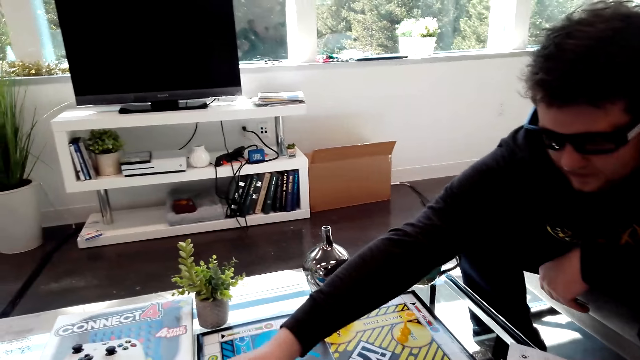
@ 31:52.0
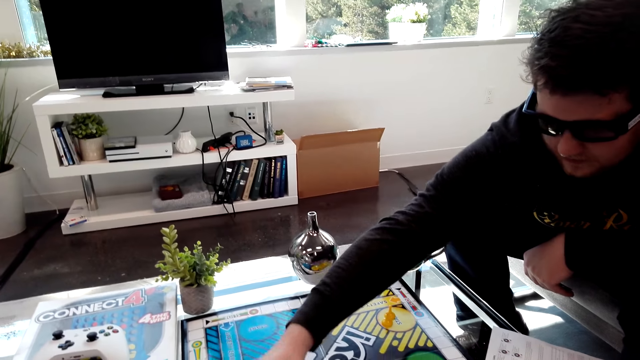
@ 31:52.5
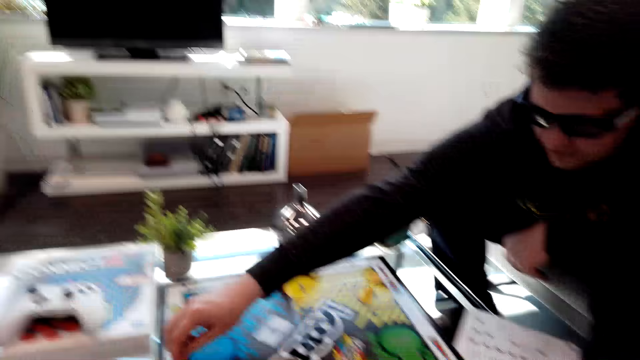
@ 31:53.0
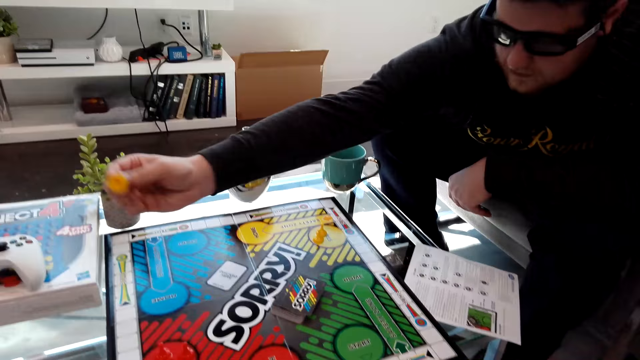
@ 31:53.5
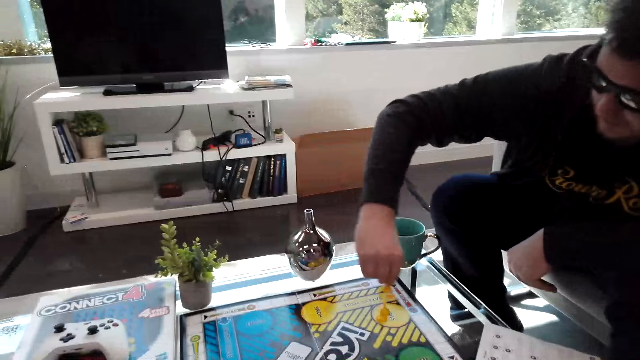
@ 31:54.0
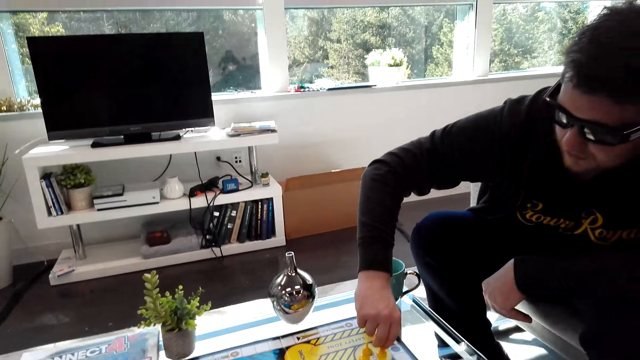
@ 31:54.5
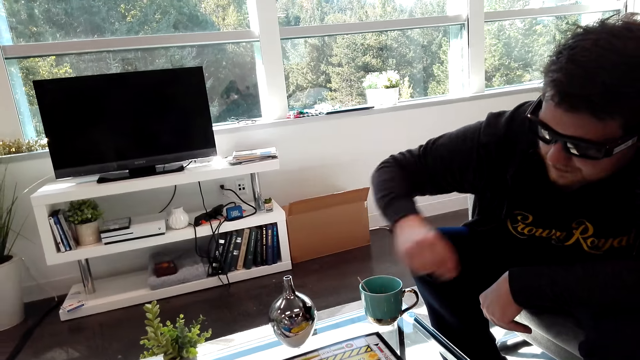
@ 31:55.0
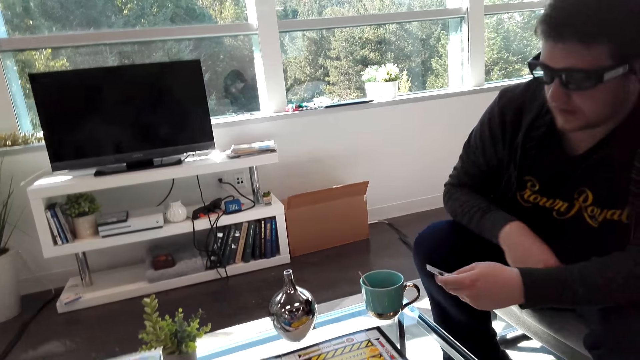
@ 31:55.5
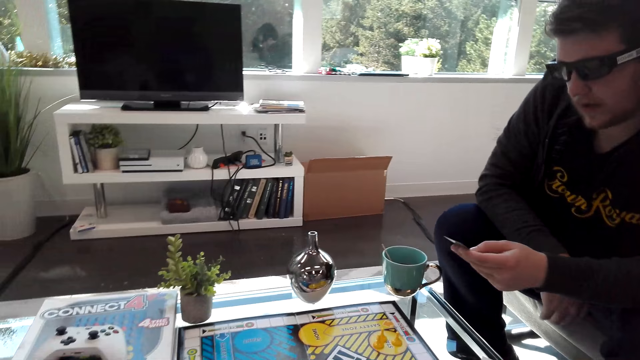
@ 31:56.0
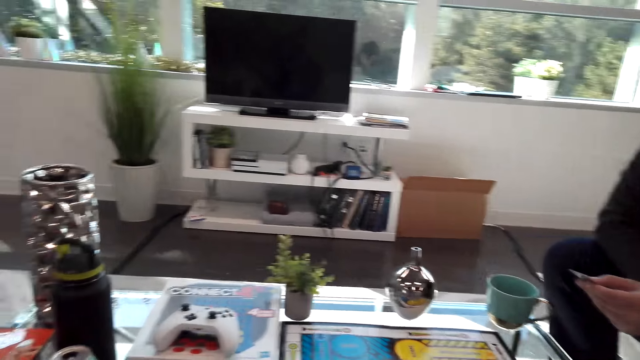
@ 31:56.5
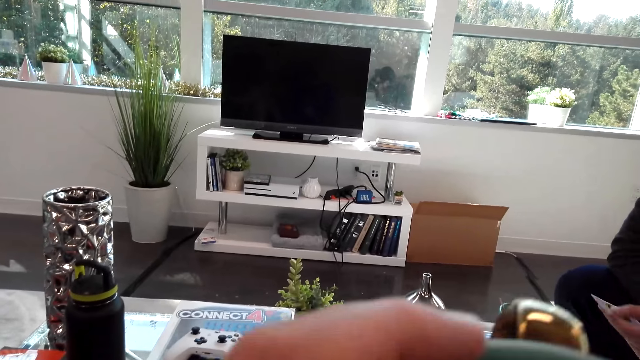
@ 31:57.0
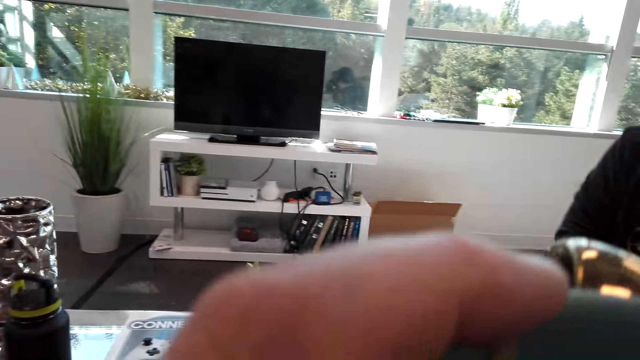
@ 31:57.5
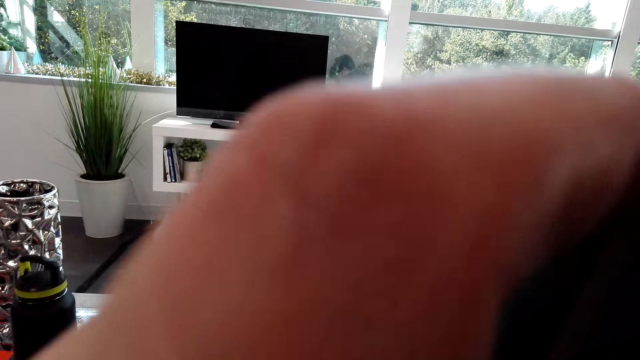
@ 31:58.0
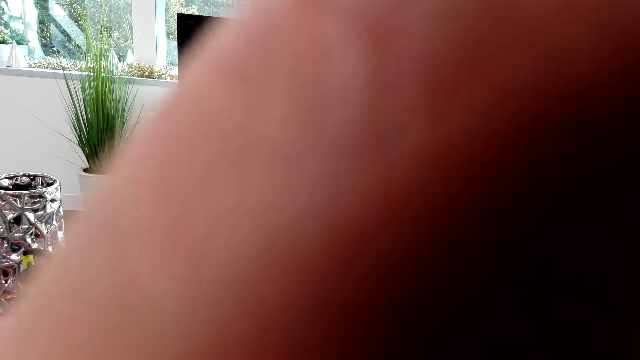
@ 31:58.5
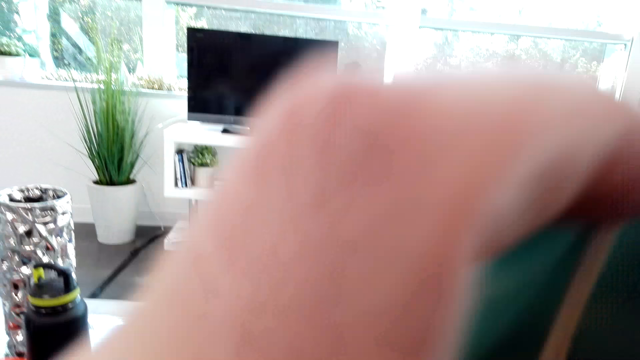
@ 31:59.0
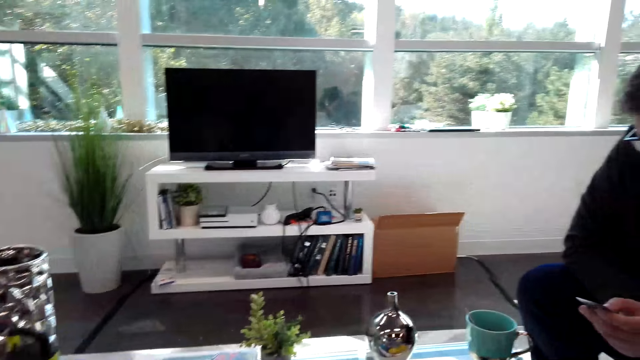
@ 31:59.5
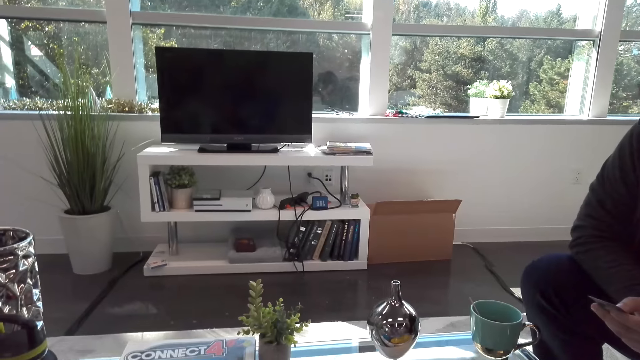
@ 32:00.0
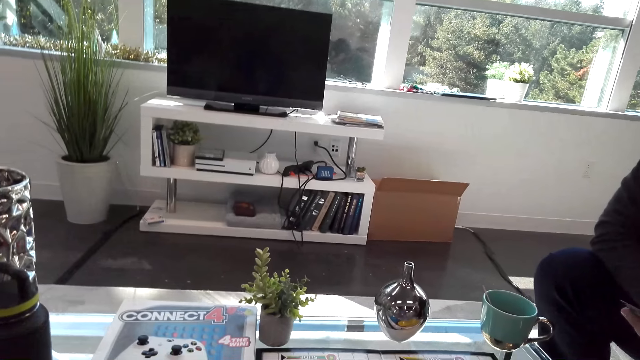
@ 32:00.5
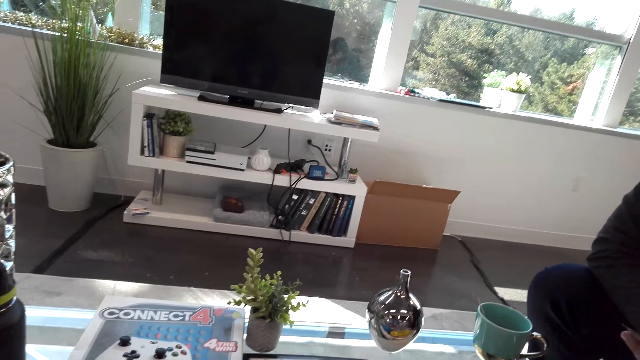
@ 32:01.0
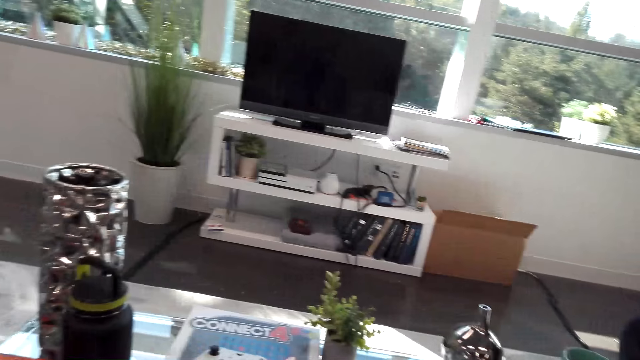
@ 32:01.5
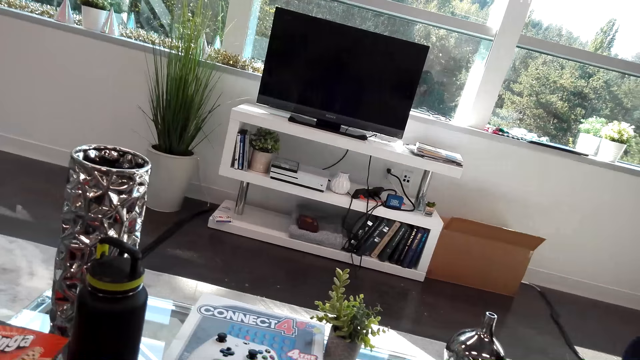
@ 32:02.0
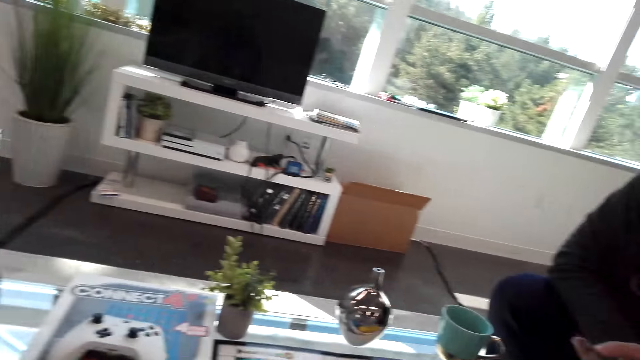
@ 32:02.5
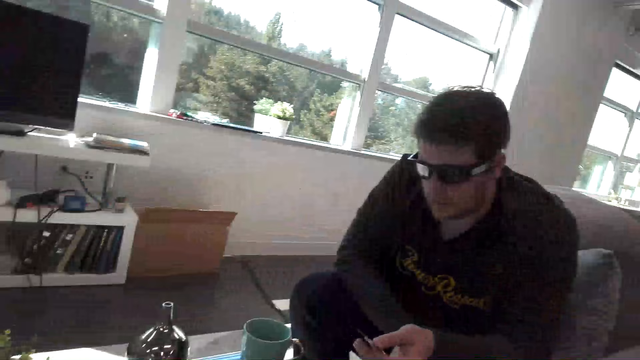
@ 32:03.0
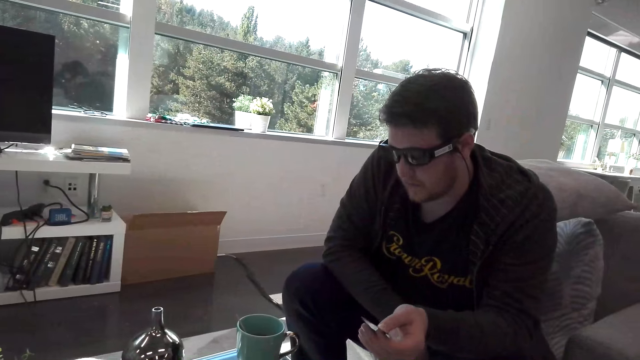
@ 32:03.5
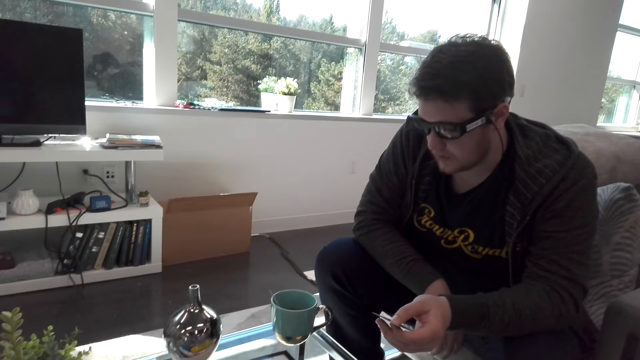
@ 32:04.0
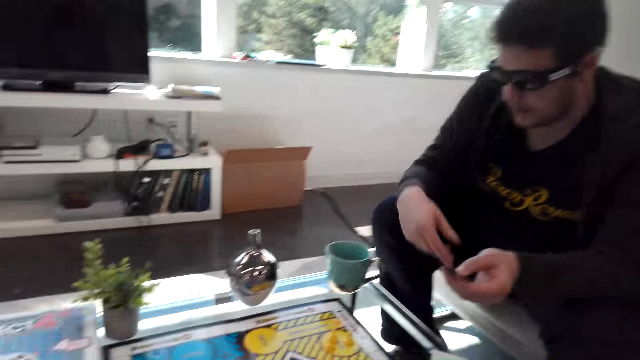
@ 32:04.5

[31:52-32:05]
A man interacts with the camera wearer. The camera wearer sips tea. The man looks at the card.

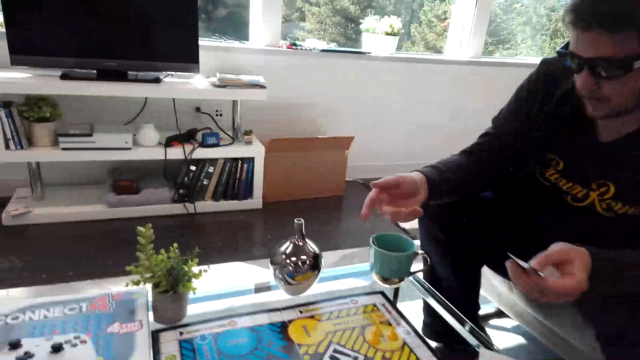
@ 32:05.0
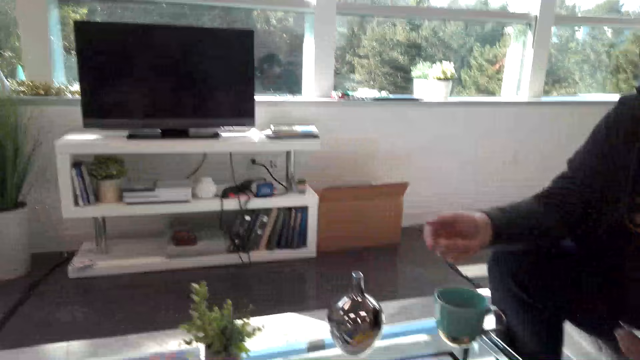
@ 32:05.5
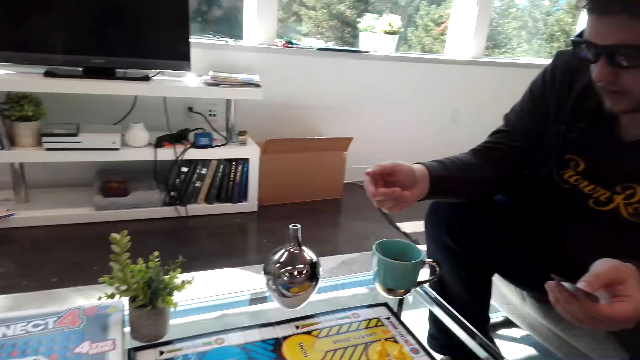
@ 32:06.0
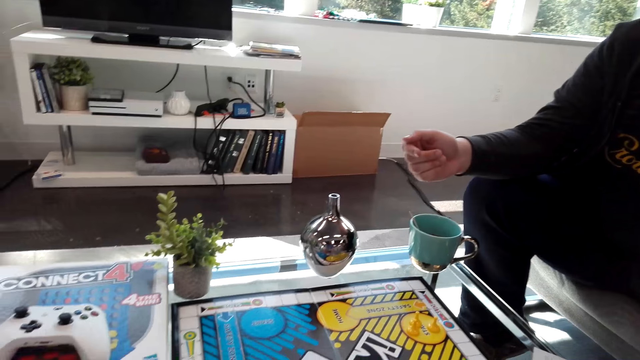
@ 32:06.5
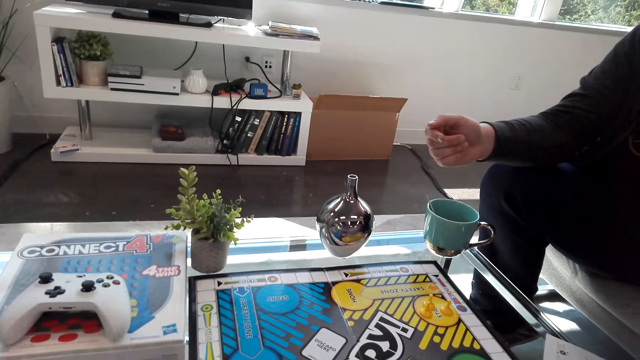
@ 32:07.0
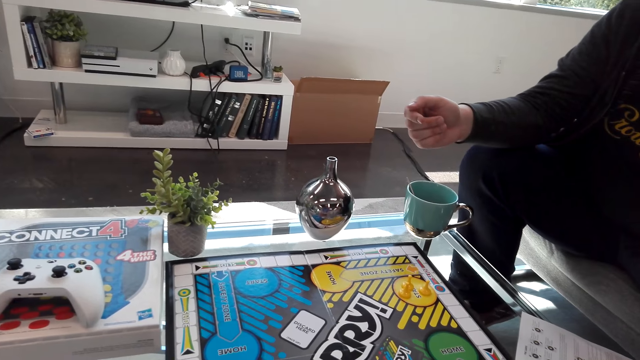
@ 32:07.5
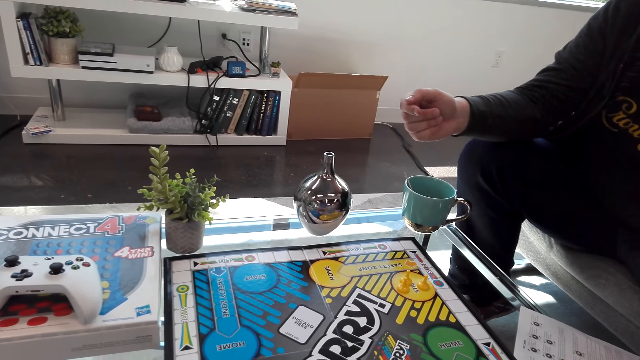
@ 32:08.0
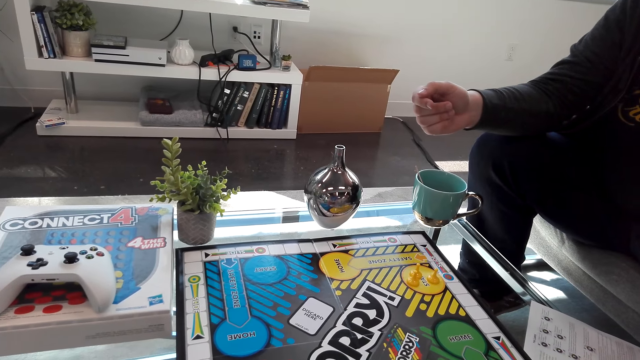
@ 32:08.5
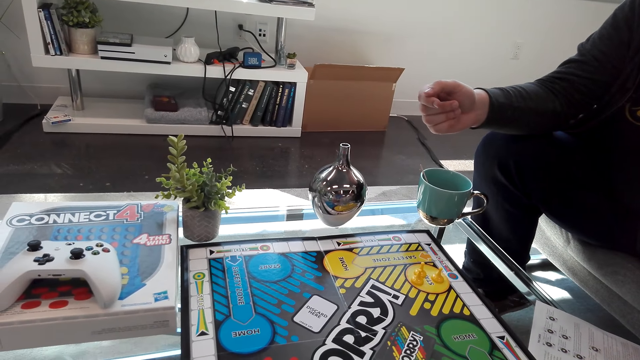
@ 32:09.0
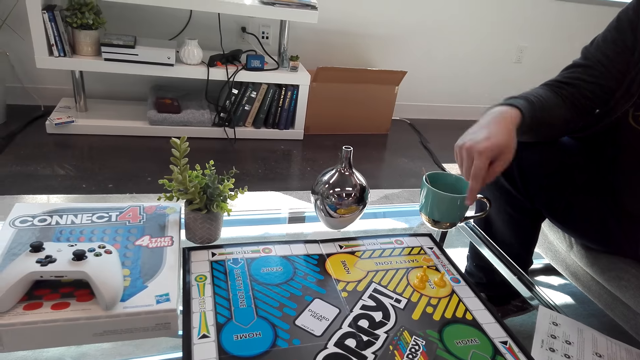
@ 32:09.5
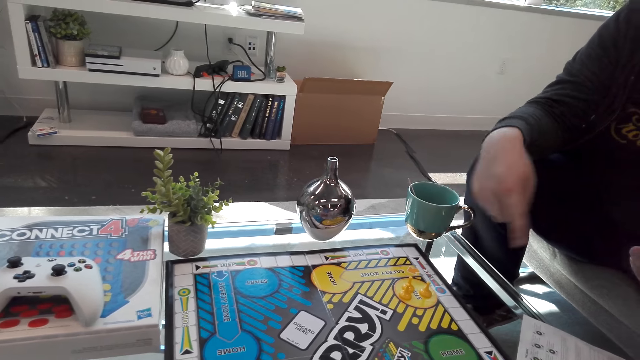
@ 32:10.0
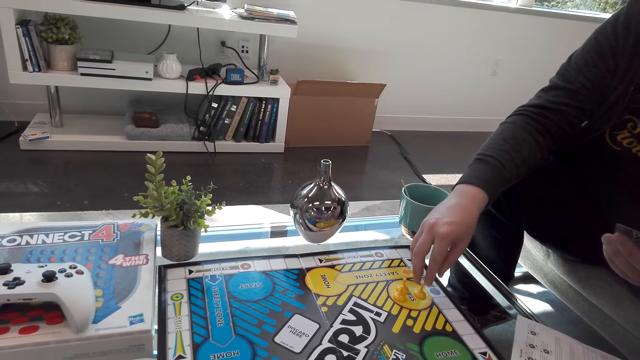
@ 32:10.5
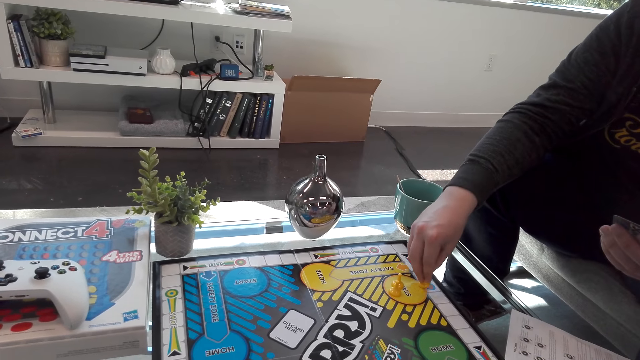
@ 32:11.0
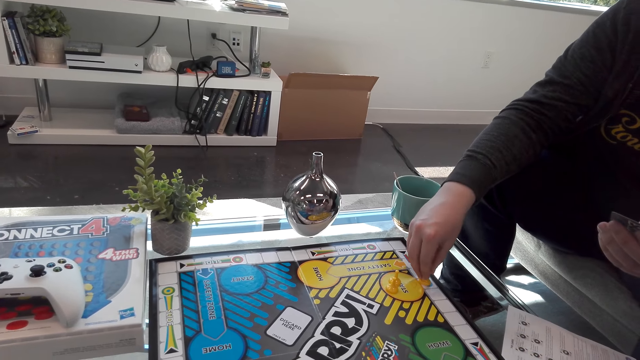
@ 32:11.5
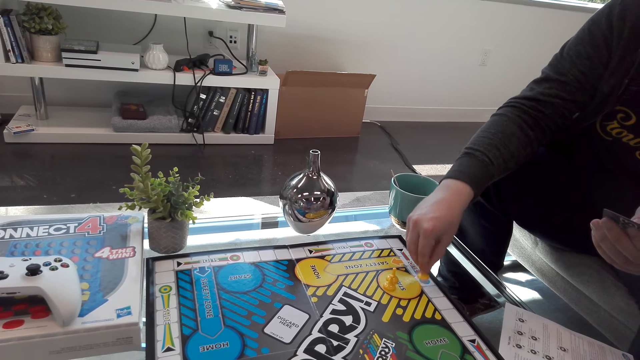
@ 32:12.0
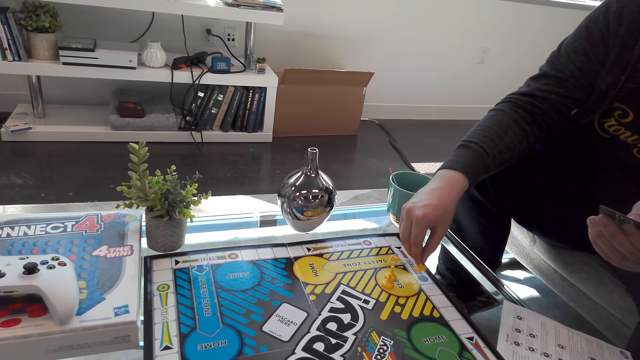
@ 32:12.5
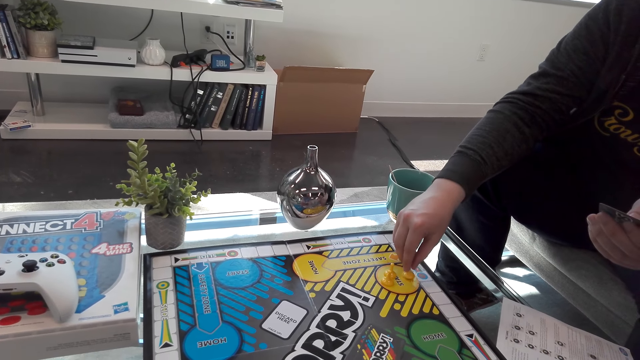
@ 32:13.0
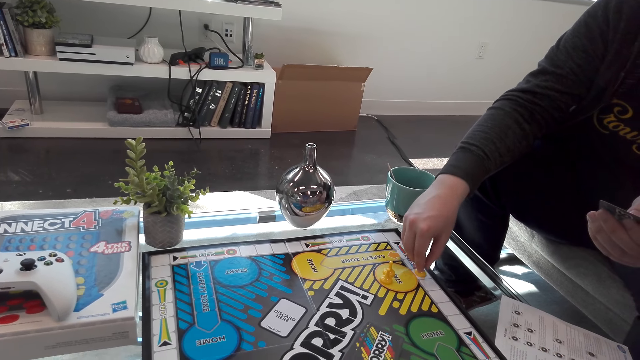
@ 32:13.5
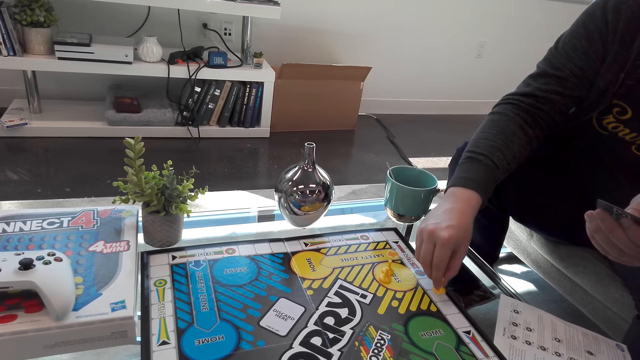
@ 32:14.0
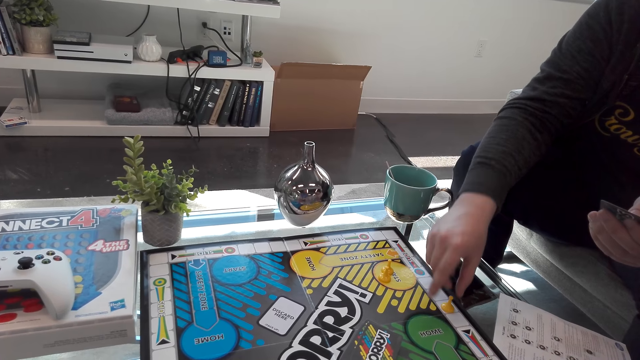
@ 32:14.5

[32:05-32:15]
A person moves the dice. The person plays a Sorry game board.
